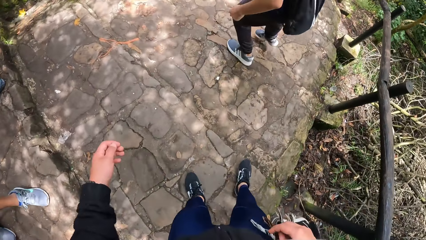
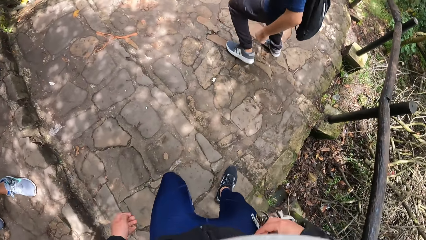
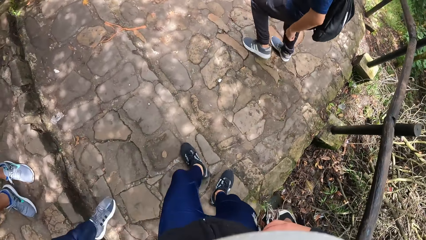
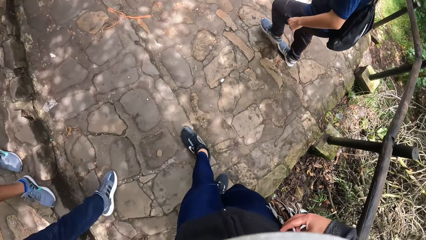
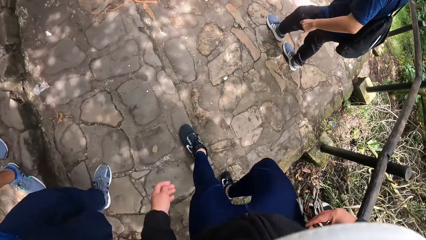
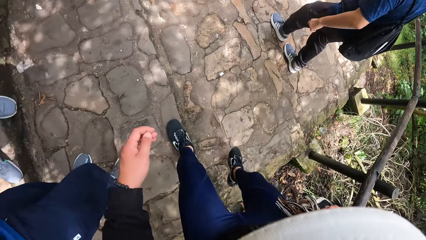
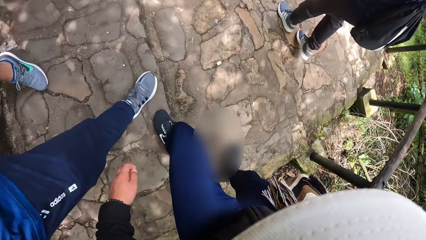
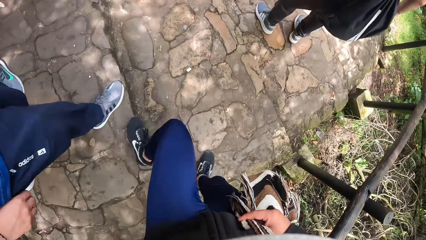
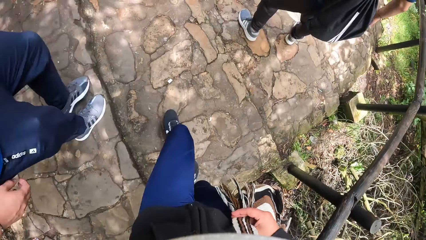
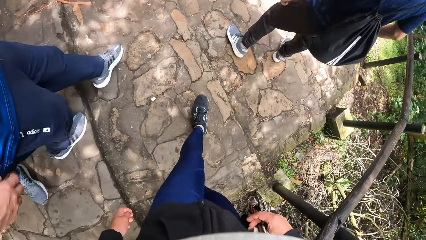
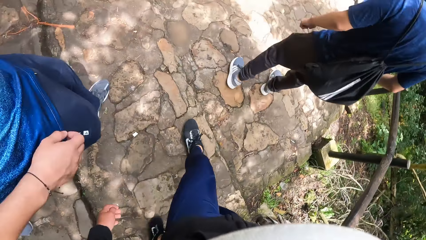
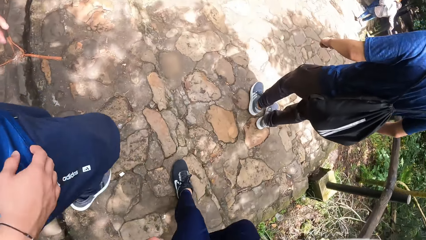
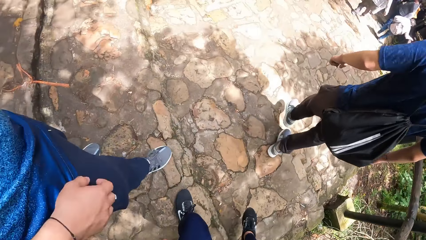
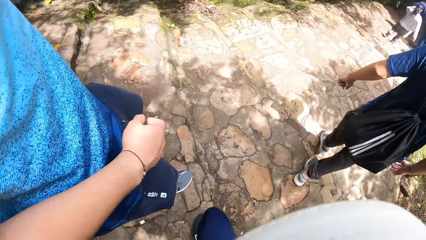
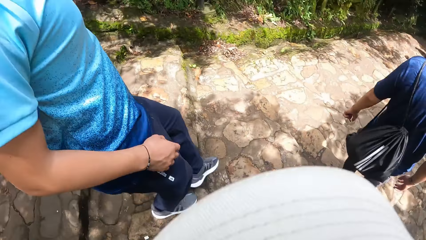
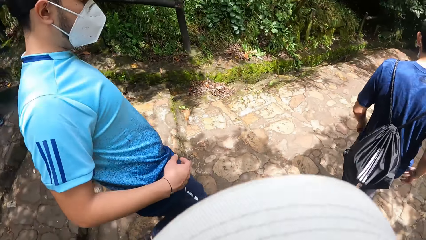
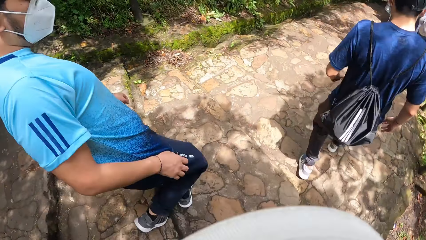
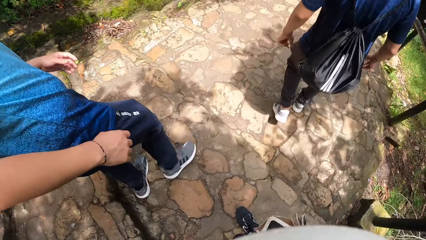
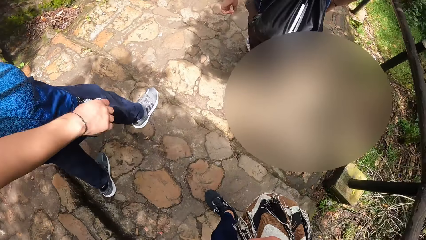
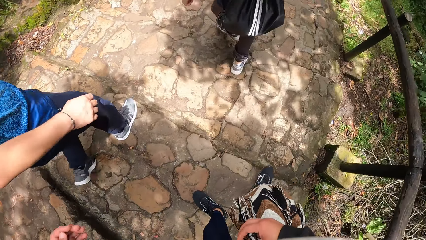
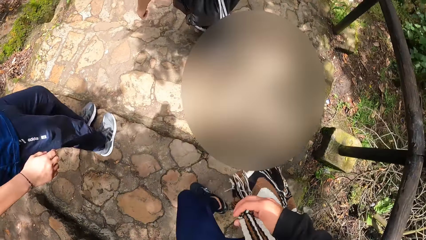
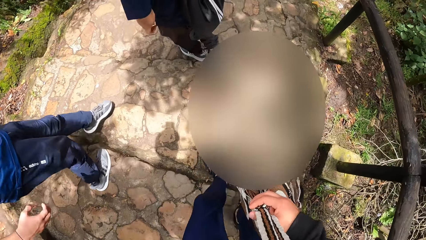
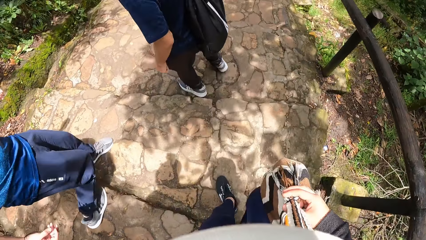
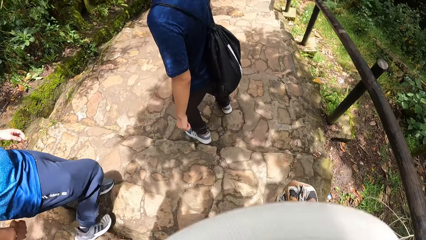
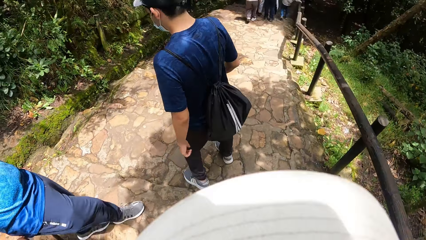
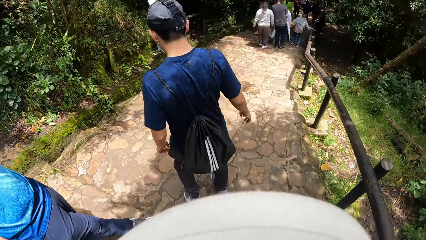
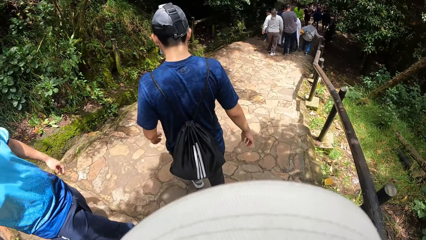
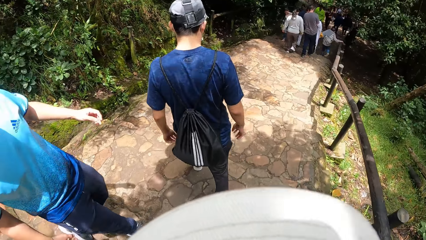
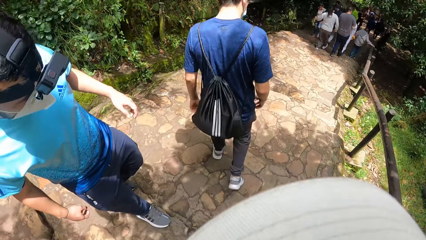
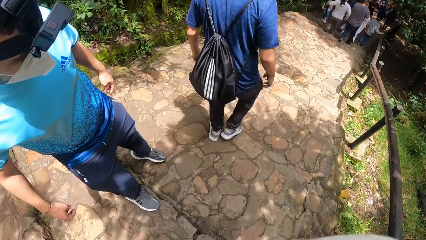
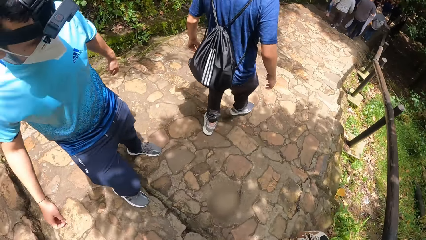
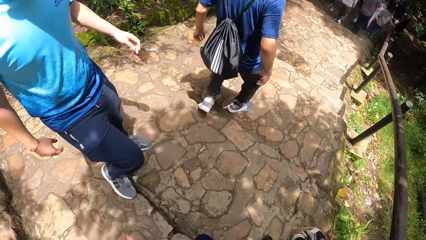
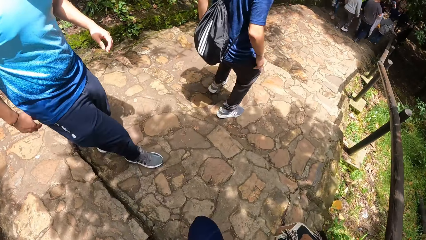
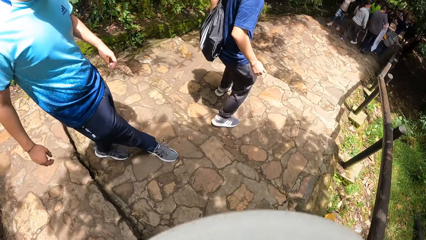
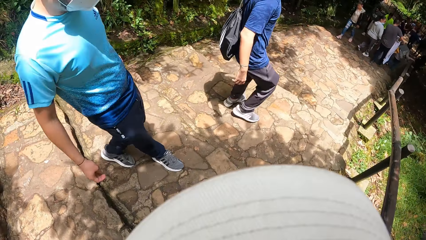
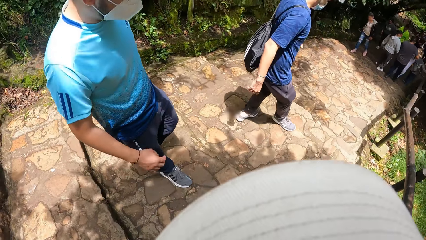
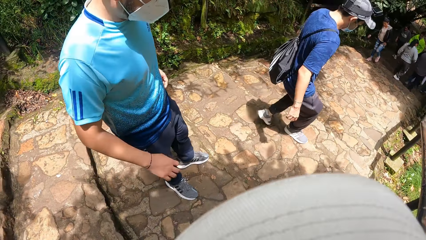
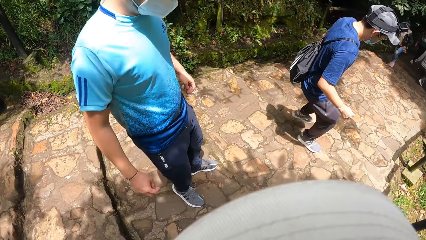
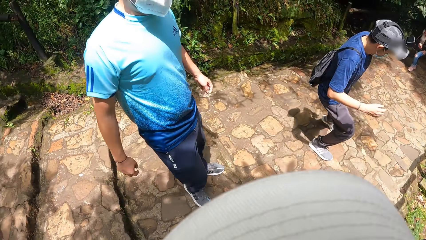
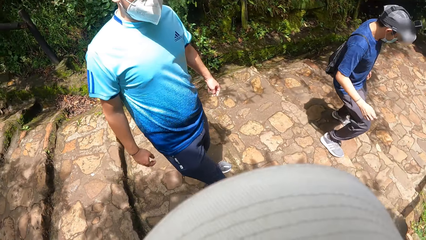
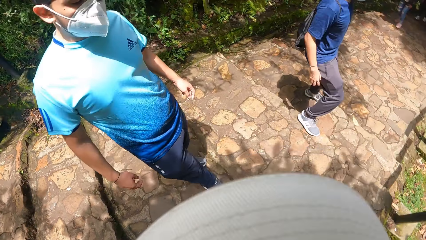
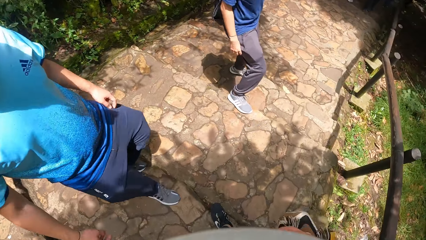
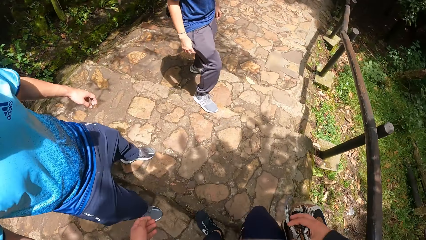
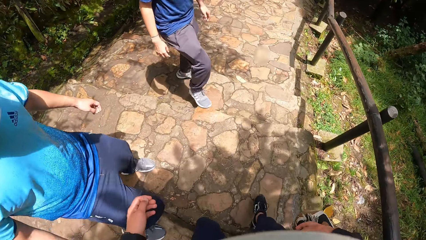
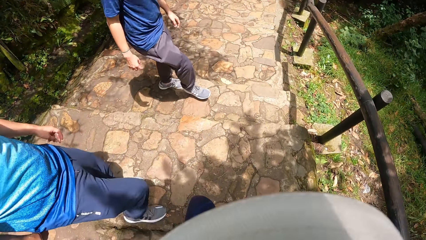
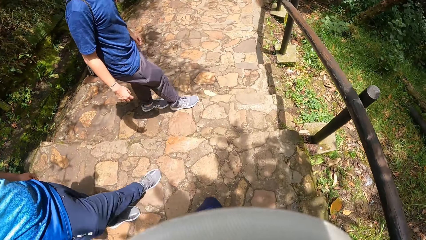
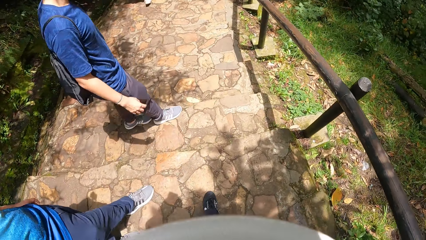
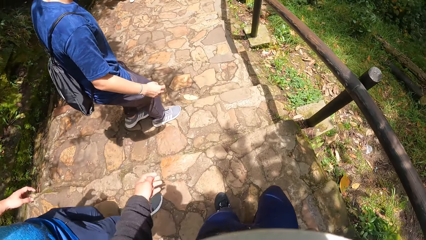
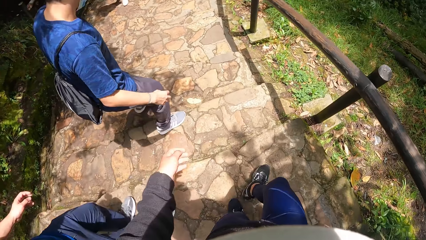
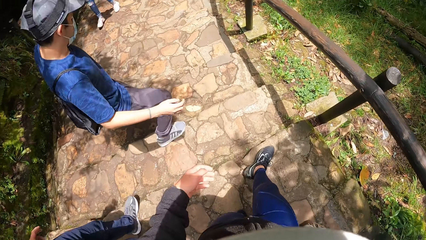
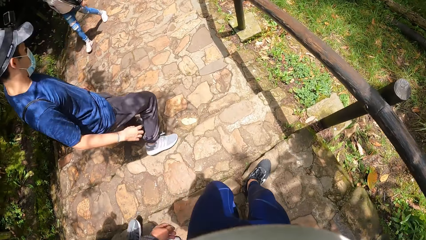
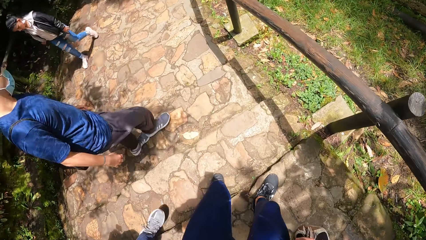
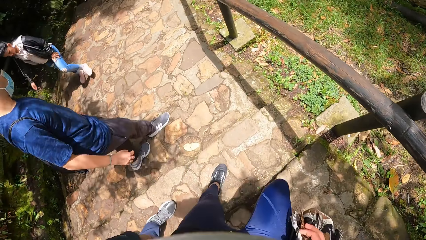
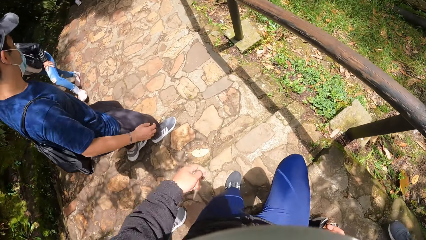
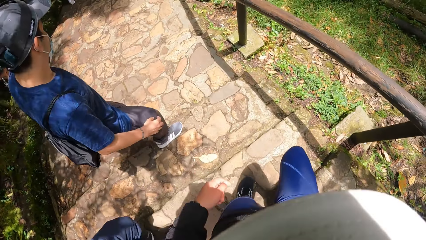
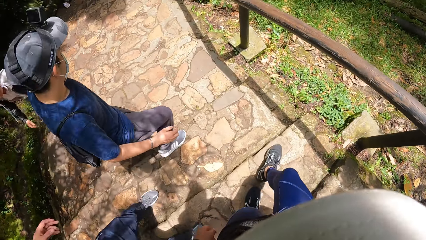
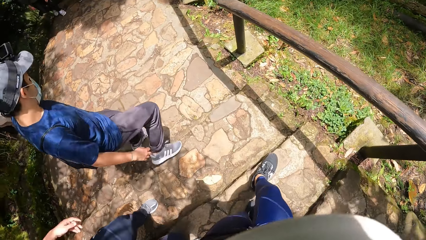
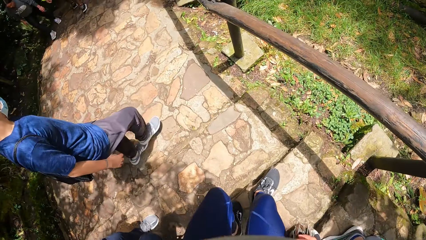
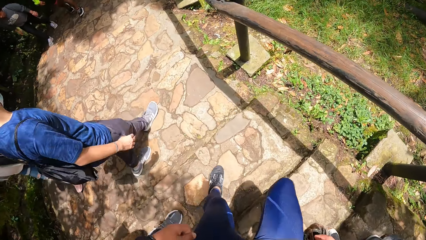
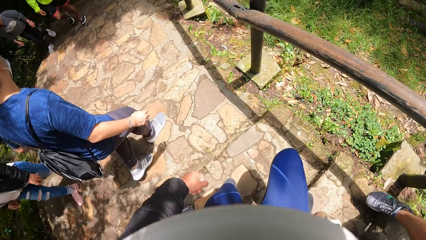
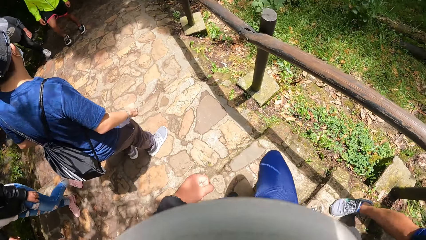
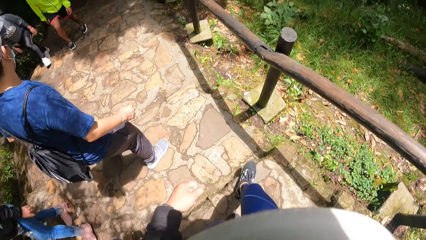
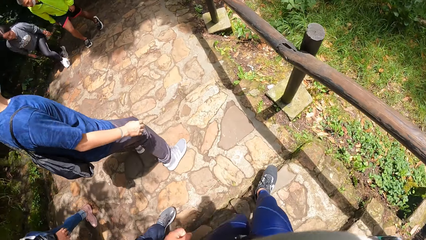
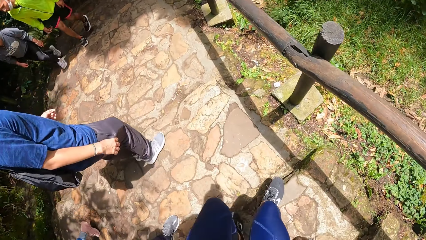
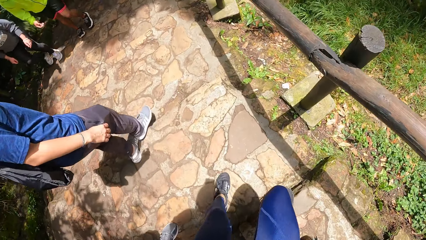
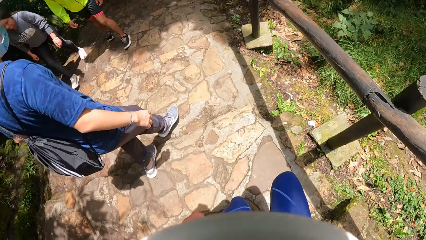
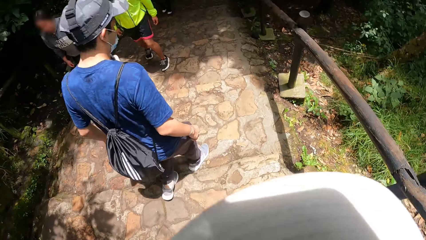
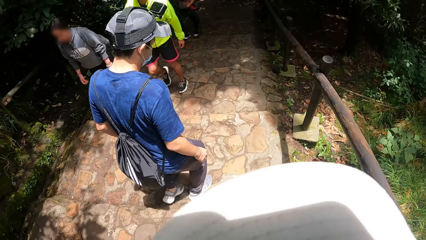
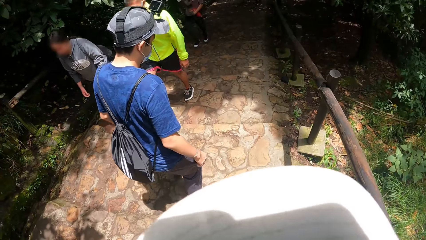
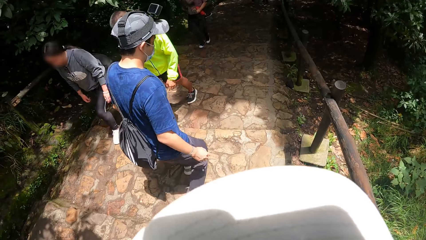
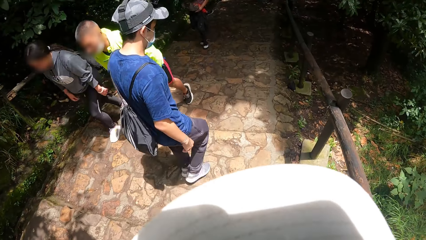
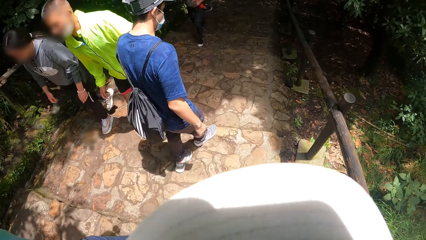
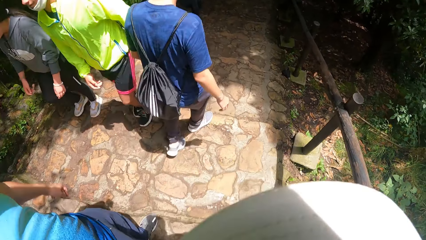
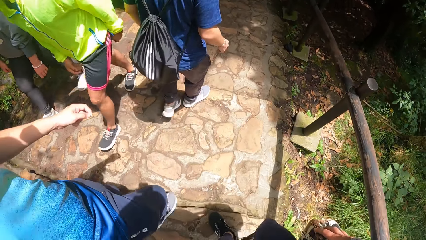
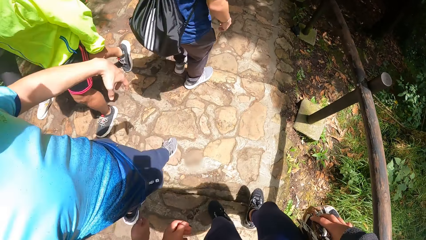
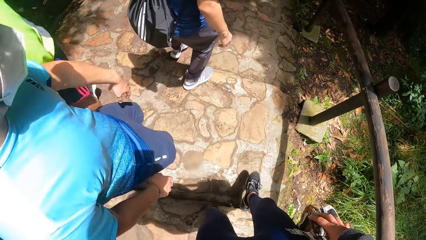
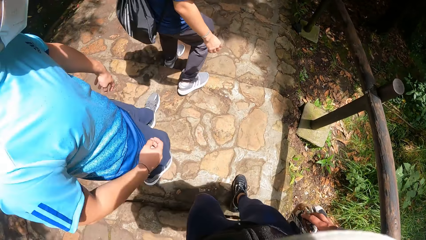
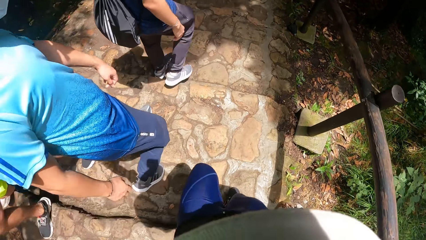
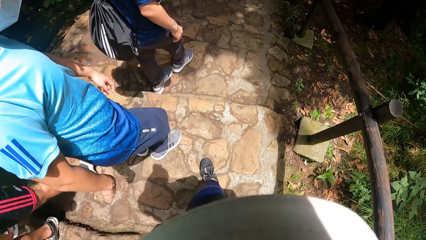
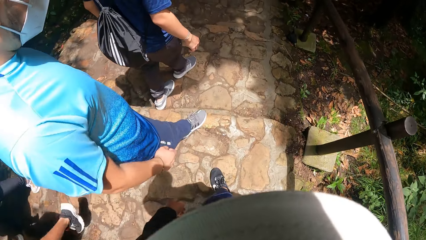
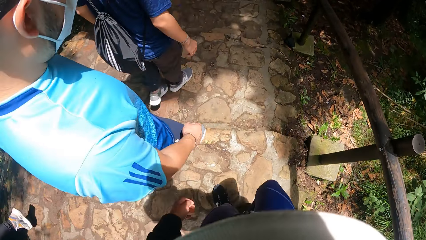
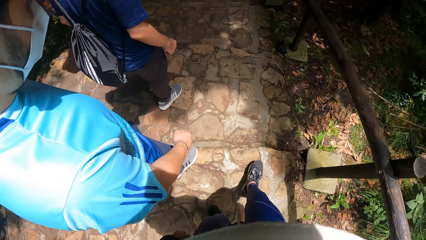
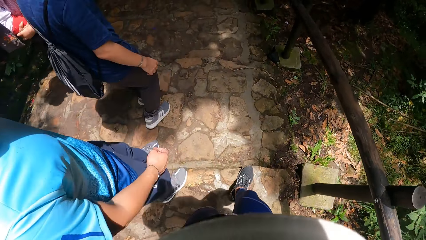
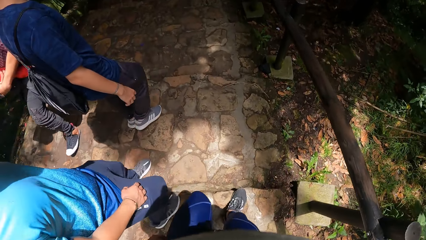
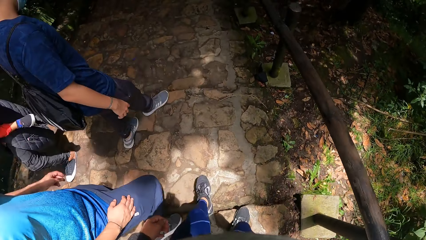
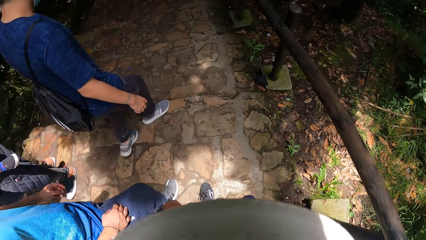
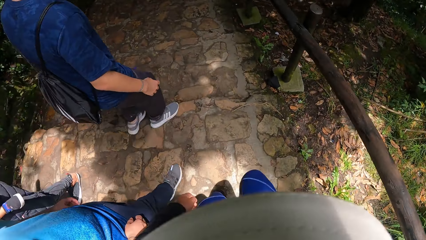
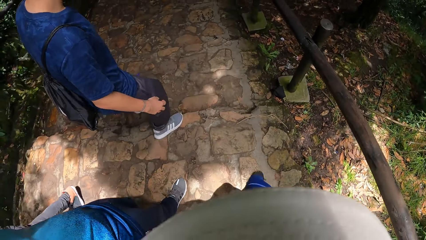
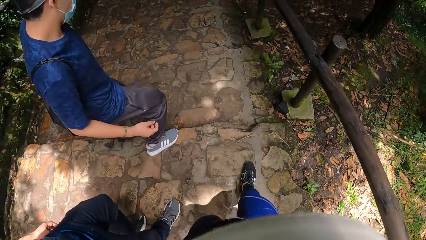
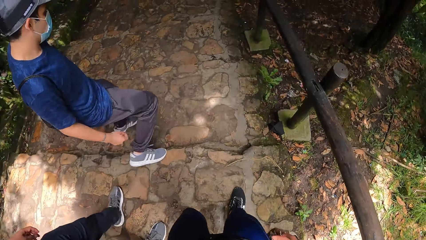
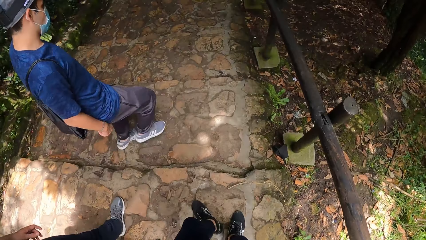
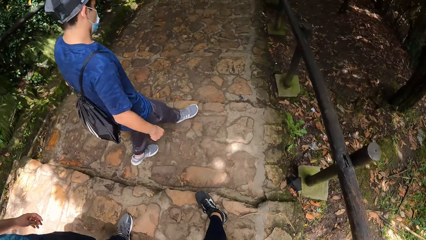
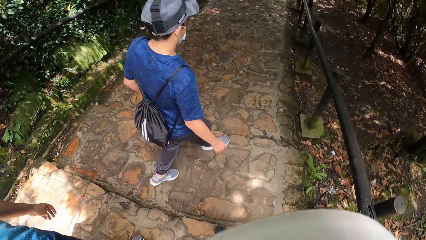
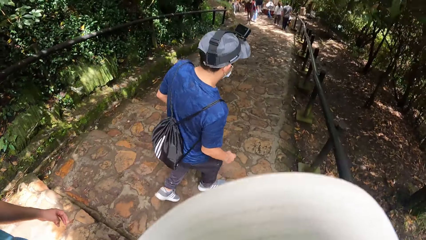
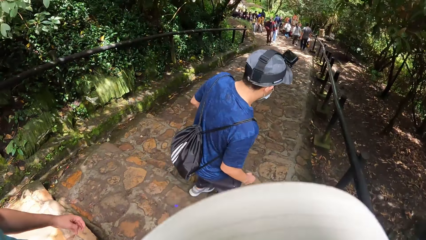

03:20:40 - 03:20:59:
The camera wearer climbs down stairs. They climb down stairs repeatedly.
